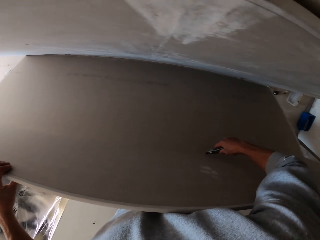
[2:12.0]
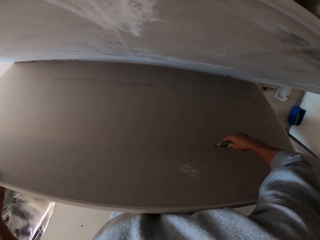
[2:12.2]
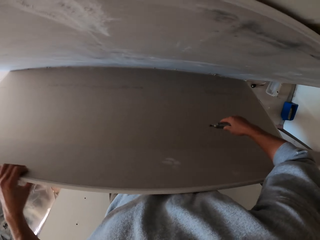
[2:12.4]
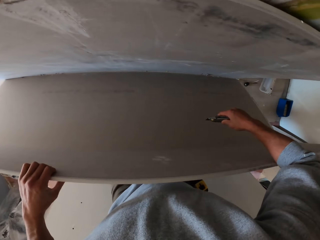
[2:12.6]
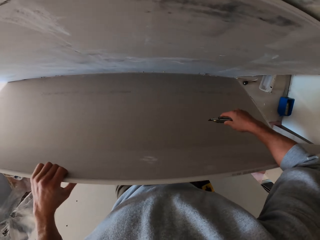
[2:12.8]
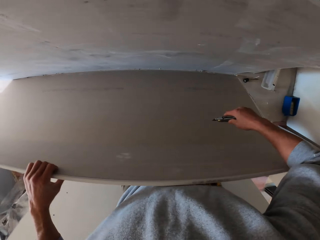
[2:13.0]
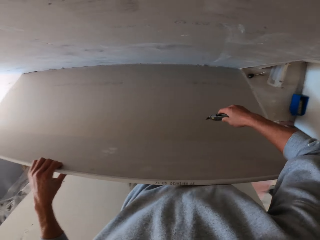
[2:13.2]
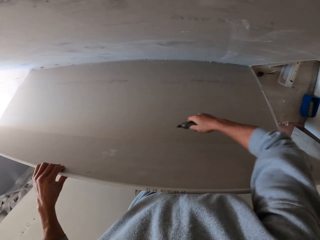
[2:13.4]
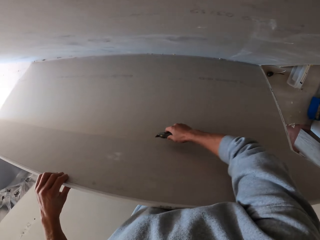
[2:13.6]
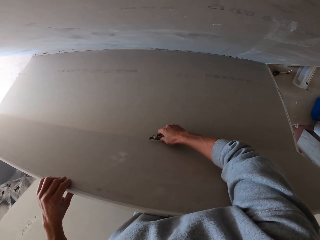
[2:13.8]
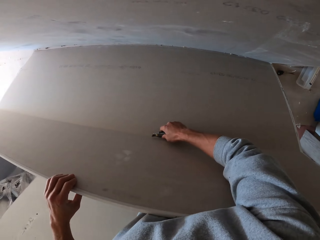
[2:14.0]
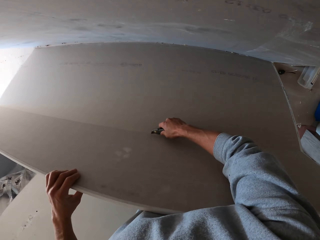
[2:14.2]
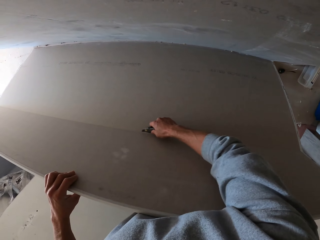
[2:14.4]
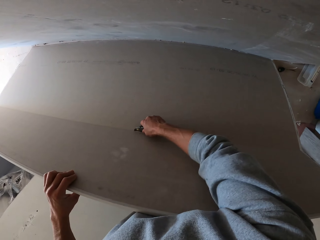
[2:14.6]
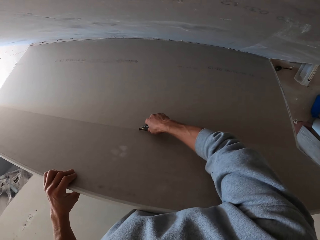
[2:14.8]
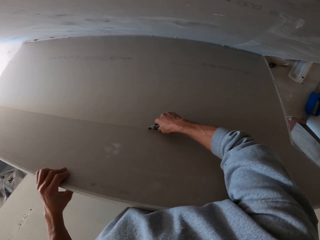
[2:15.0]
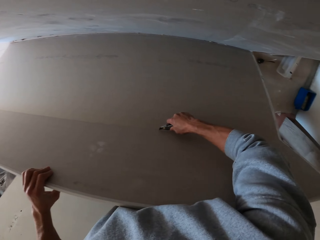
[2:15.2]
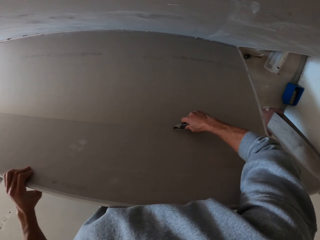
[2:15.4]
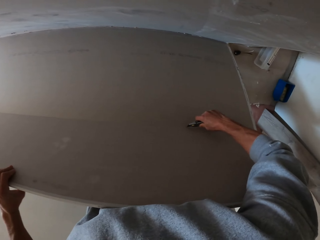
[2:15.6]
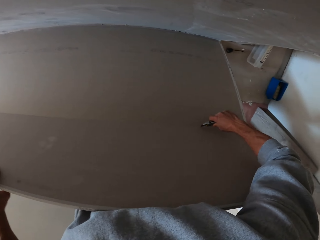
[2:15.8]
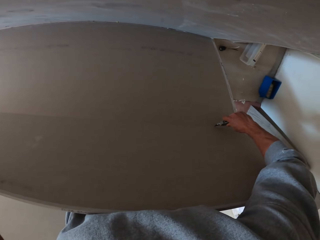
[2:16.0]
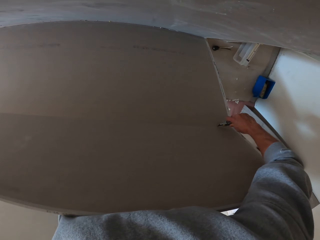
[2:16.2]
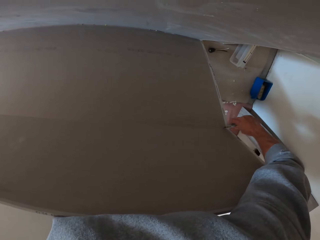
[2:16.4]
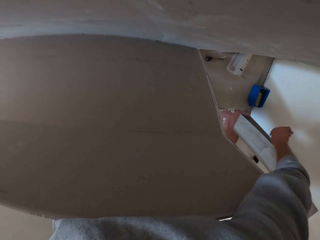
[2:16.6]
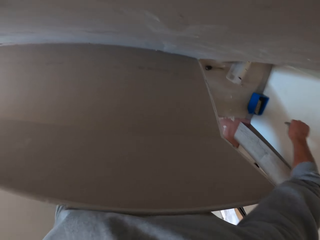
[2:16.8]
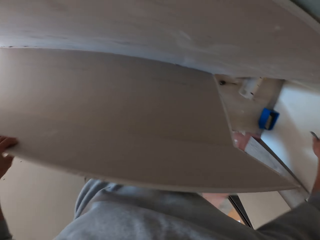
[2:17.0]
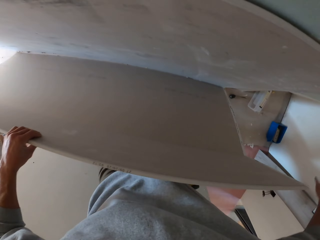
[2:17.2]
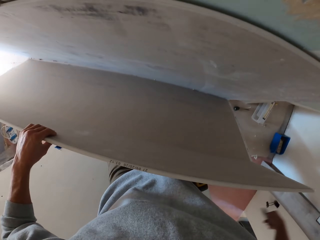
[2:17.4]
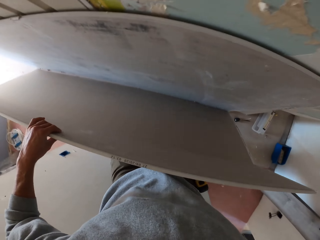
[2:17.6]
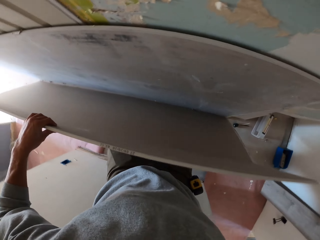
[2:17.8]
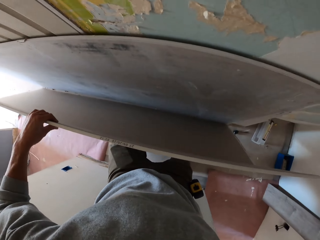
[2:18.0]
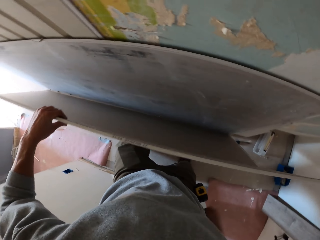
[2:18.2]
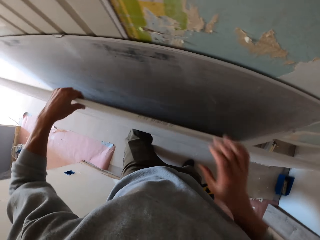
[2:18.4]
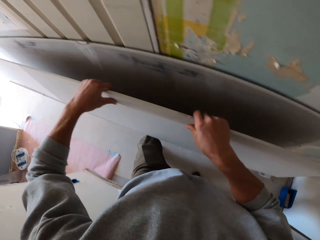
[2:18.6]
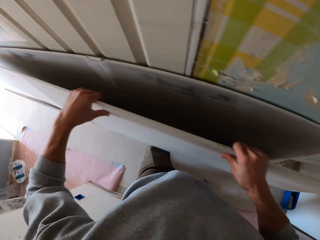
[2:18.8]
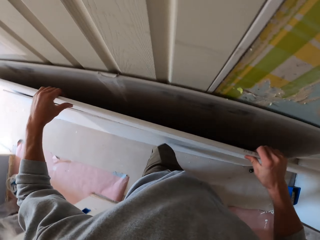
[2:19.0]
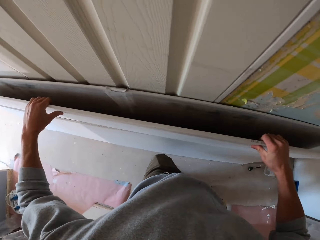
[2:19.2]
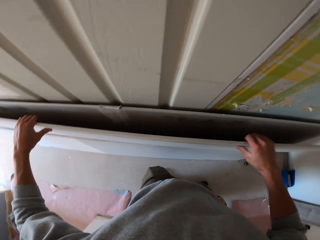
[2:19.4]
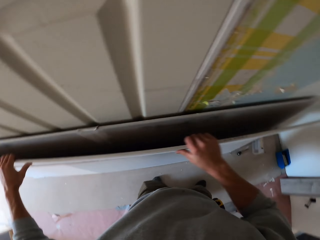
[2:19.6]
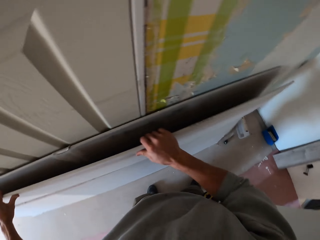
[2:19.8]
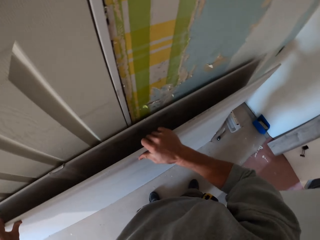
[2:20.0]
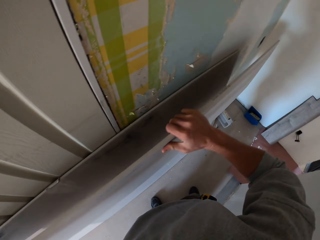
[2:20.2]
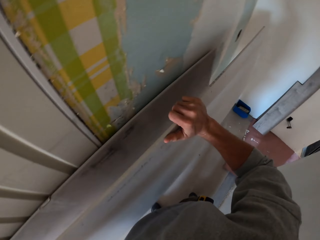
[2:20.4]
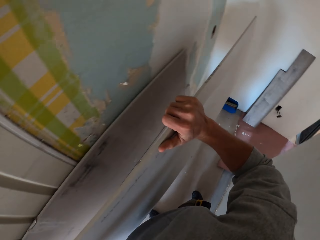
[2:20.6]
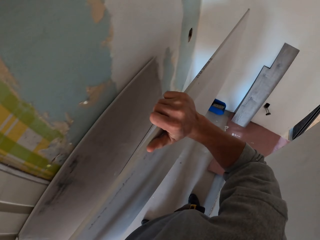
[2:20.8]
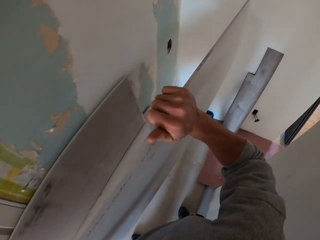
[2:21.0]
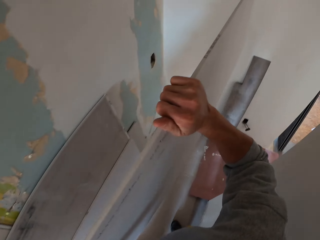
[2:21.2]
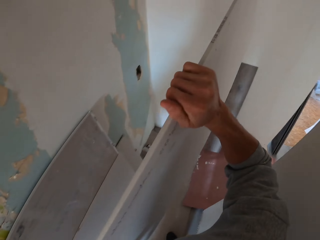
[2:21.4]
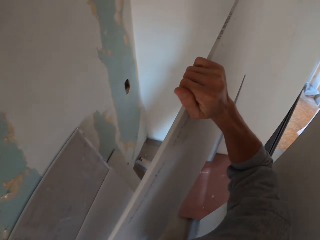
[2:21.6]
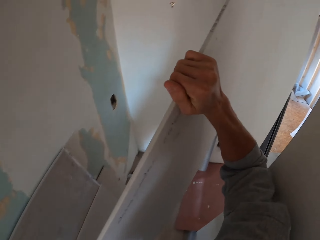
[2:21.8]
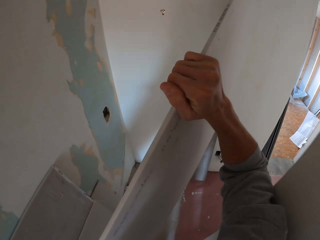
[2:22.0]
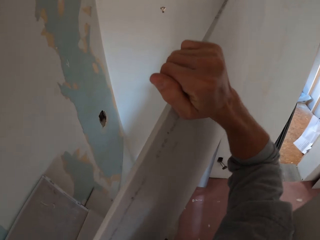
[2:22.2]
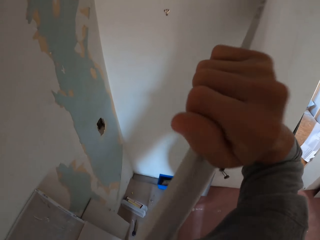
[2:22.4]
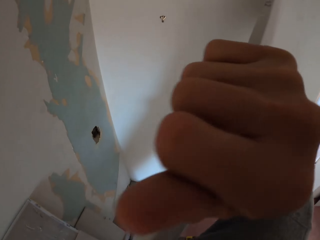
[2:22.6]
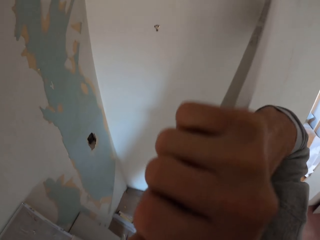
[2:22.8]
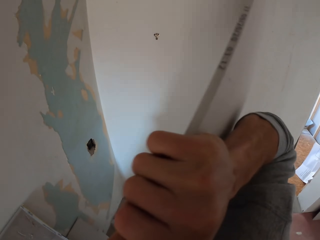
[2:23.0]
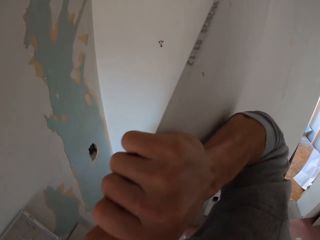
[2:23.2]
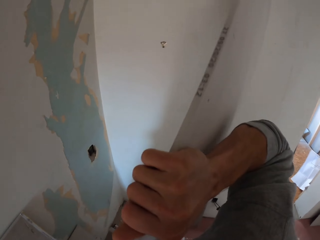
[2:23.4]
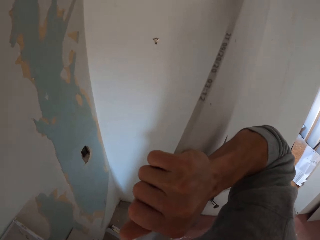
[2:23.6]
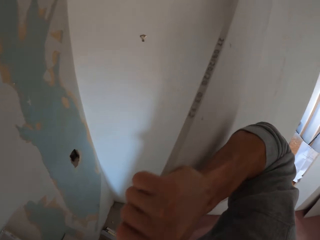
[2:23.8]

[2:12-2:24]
The camera wearer holds the ceiling board. They turn to the side. They pick up the ceiling board.

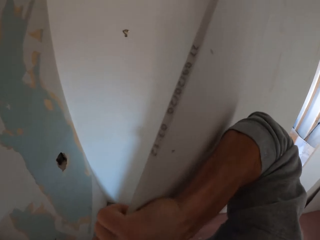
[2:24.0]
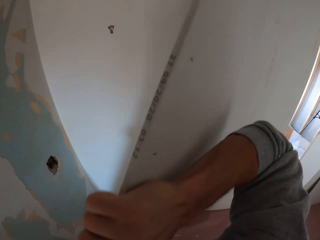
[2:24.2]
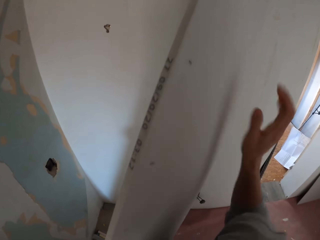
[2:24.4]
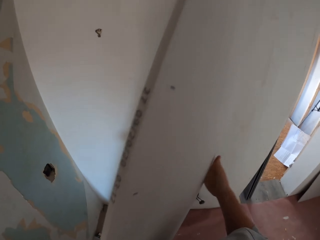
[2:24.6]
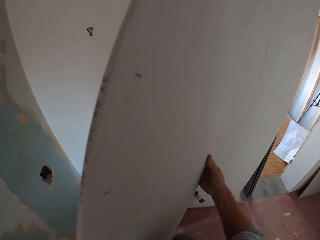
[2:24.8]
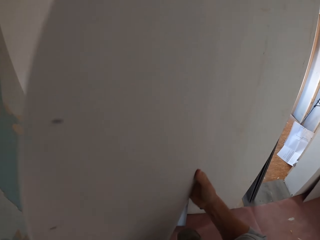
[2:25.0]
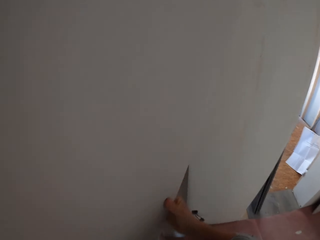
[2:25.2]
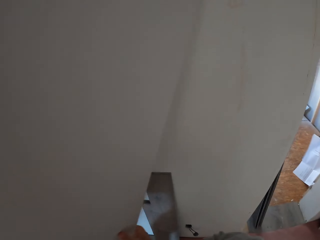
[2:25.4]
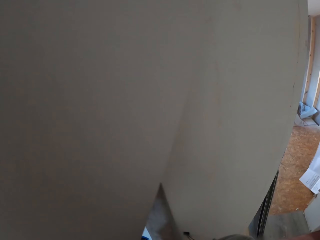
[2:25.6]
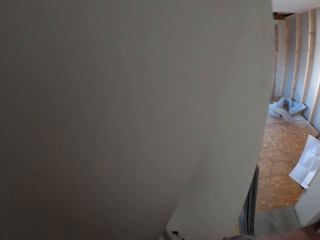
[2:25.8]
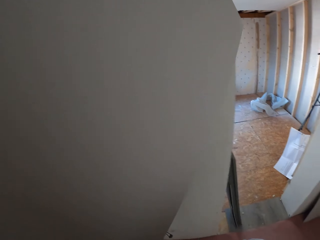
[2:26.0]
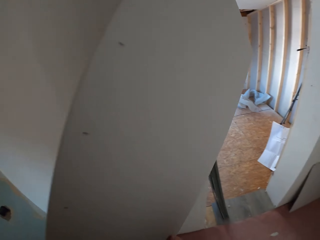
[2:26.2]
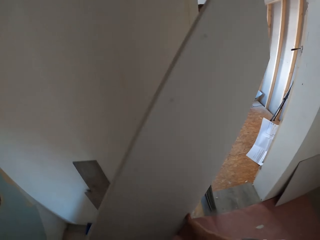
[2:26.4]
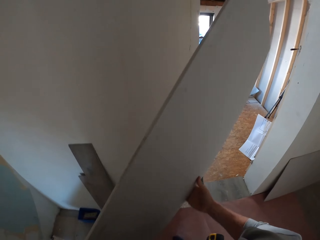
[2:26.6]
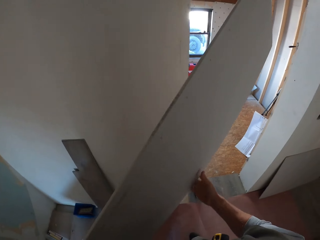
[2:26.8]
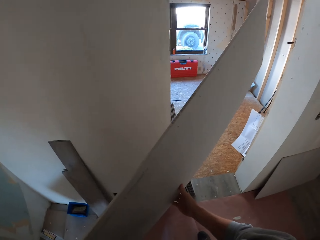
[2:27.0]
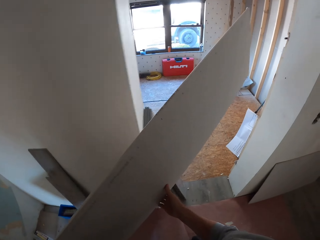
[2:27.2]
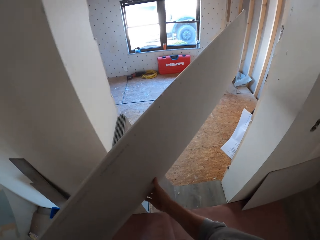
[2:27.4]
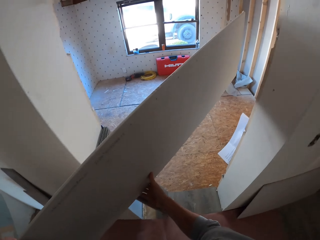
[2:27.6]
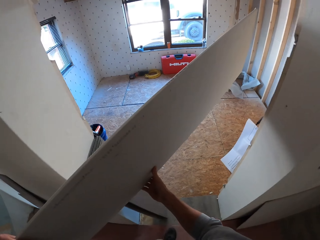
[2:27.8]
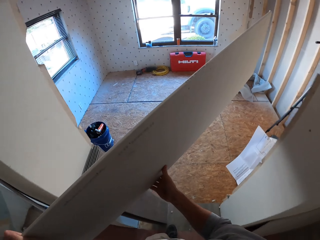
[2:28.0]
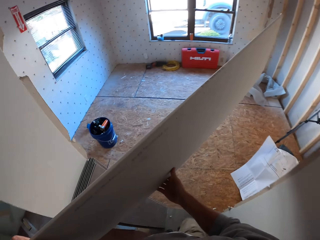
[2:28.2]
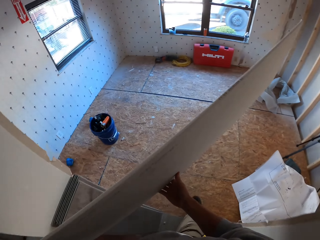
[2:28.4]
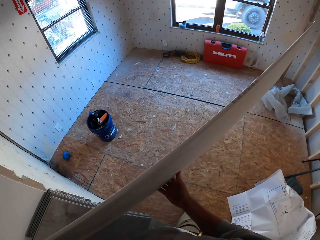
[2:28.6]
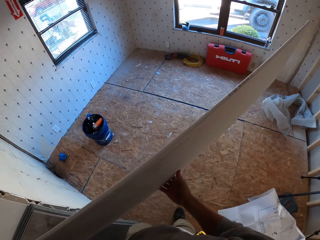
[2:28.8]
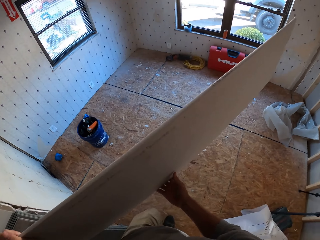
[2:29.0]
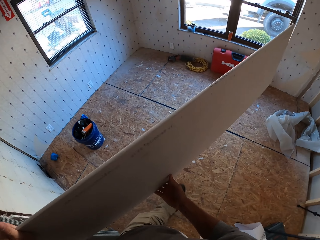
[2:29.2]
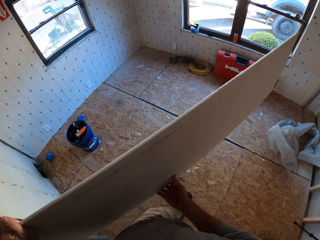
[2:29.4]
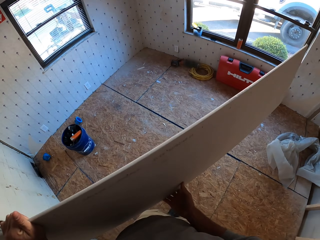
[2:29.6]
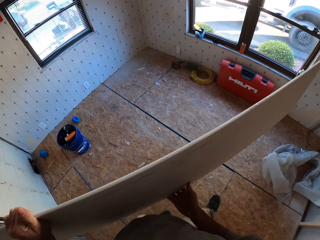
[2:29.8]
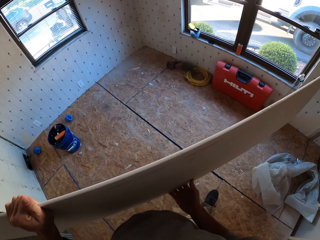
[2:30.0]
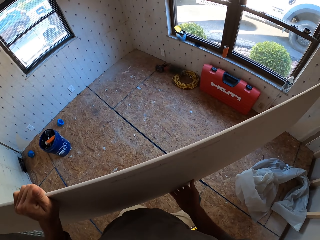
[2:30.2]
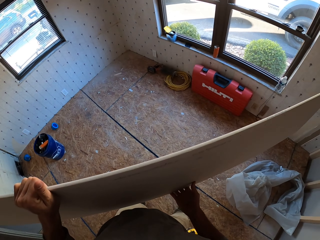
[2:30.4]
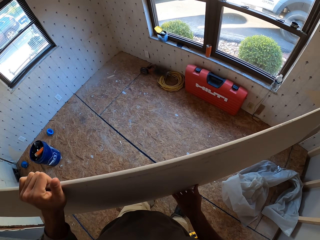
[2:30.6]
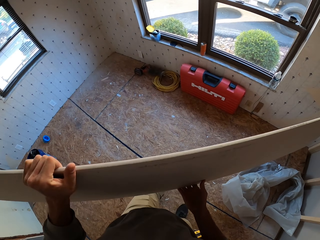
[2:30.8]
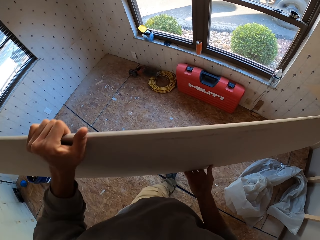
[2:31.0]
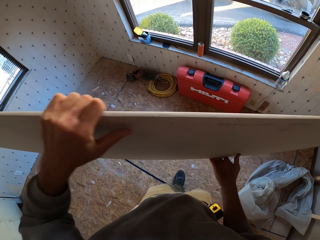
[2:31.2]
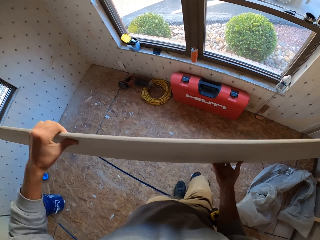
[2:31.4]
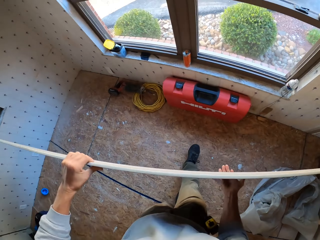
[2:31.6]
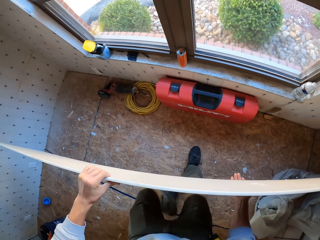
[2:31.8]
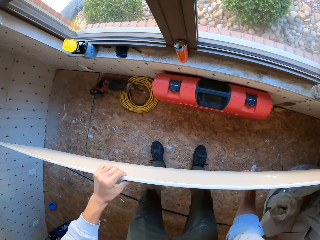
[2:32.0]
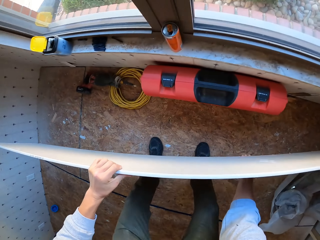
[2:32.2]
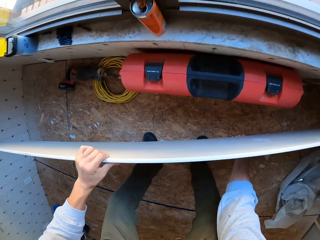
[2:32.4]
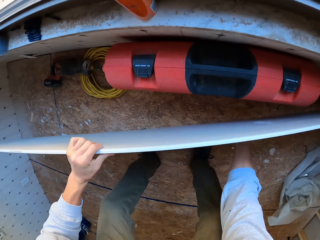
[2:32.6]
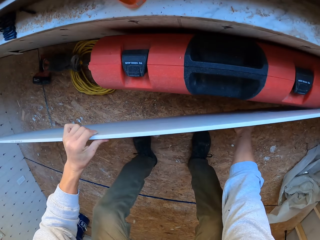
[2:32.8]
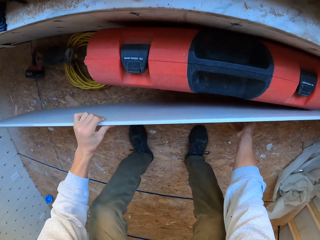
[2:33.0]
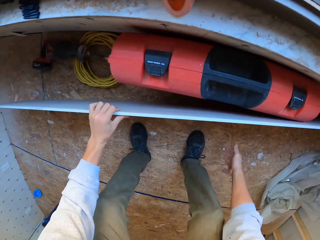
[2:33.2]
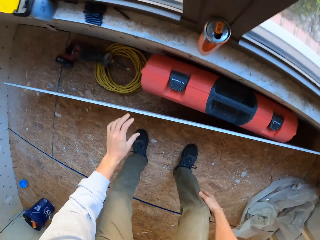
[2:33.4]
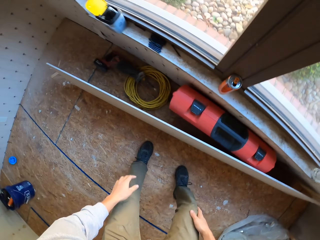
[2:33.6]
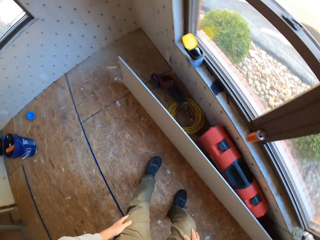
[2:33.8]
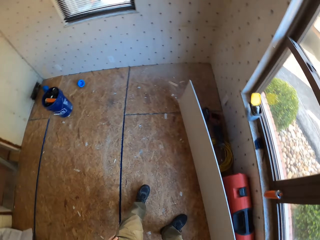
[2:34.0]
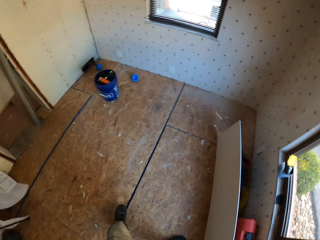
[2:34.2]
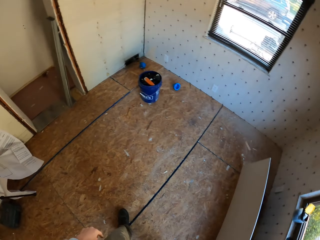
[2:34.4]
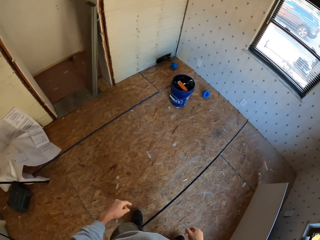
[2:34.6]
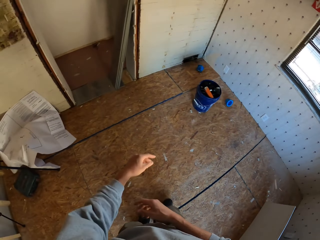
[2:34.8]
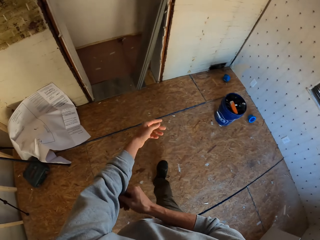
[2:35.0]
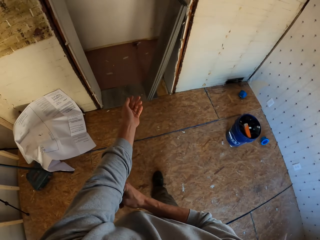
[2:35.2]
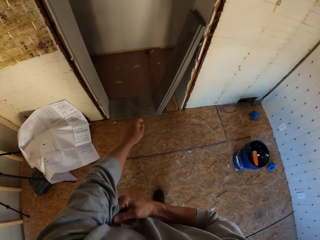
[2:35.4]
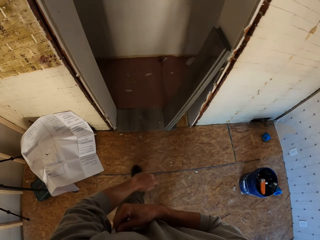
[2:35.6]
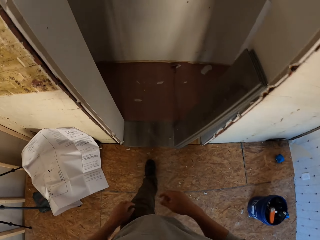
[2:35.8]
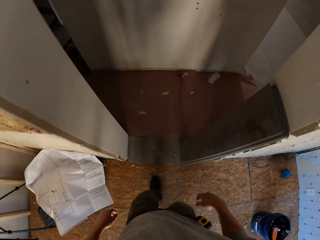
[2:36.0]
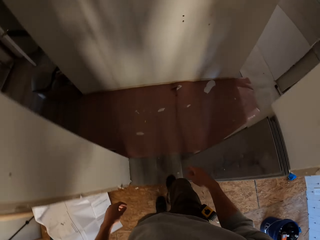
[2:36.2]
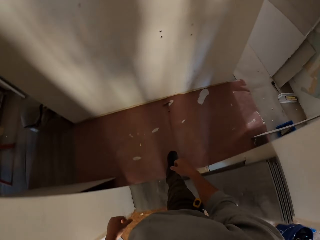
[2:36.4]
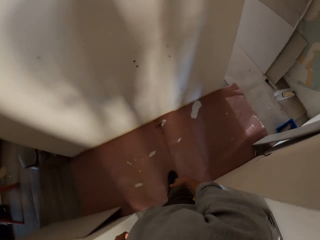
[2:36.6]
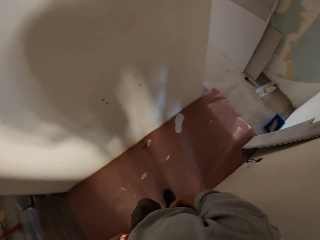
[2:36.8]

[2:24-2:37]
The camera wearer walks in a room. They place the ceiling board on the floor. They turn around. They look around the room. They walk around.
